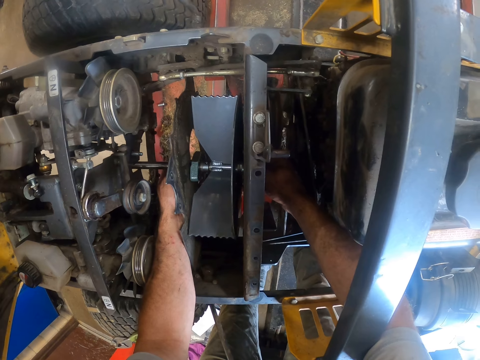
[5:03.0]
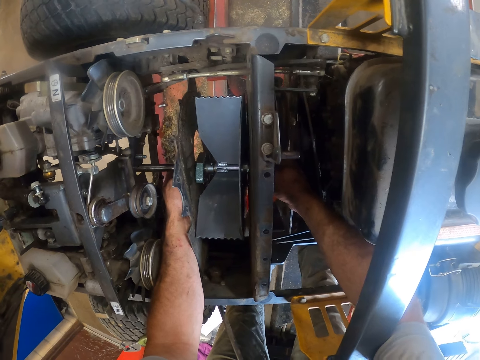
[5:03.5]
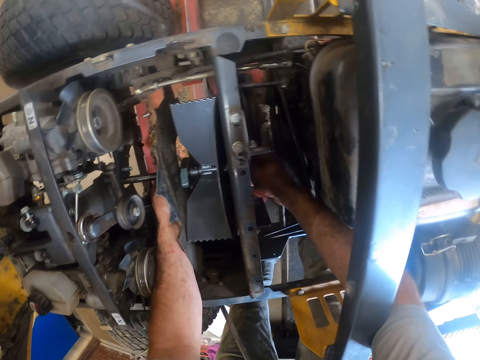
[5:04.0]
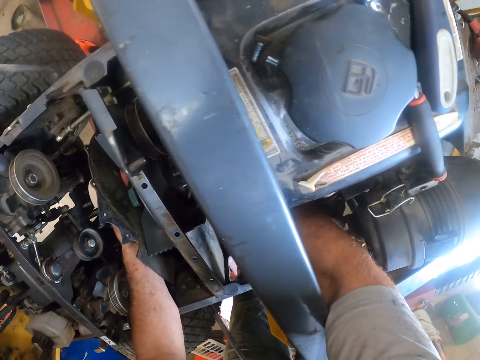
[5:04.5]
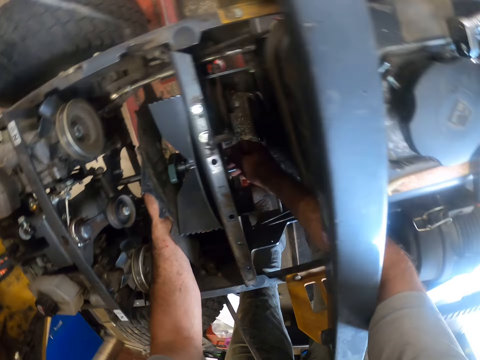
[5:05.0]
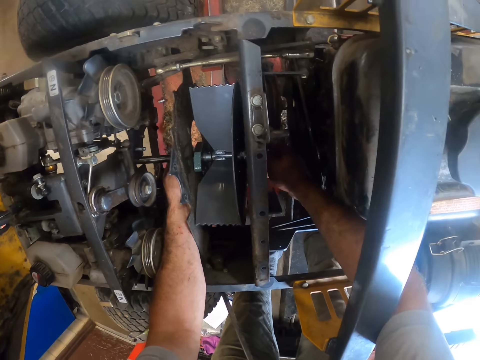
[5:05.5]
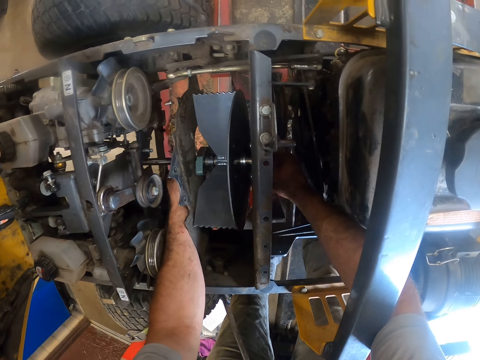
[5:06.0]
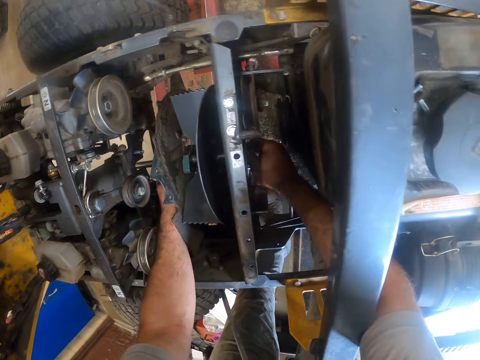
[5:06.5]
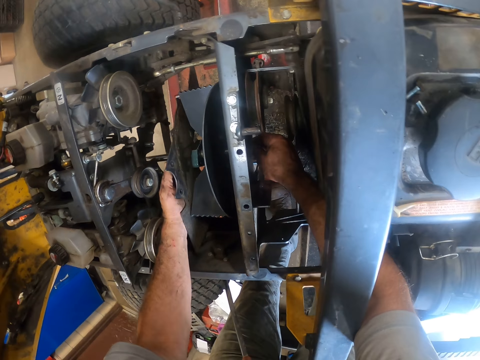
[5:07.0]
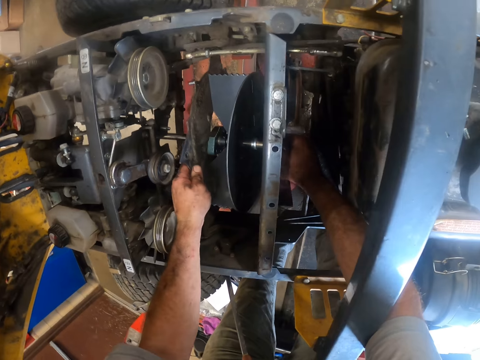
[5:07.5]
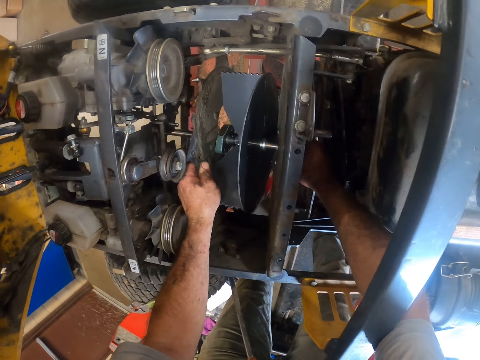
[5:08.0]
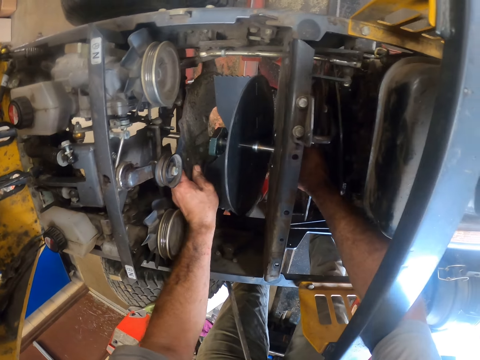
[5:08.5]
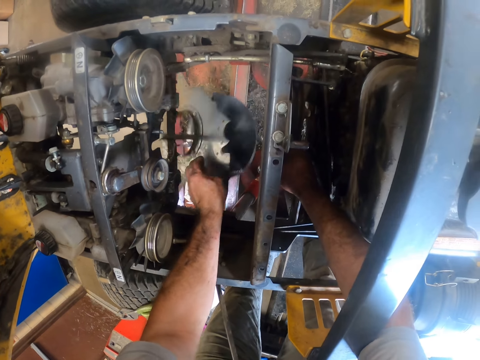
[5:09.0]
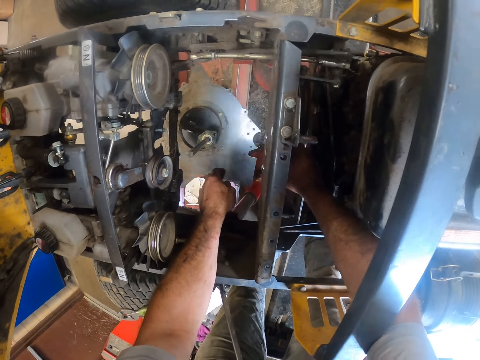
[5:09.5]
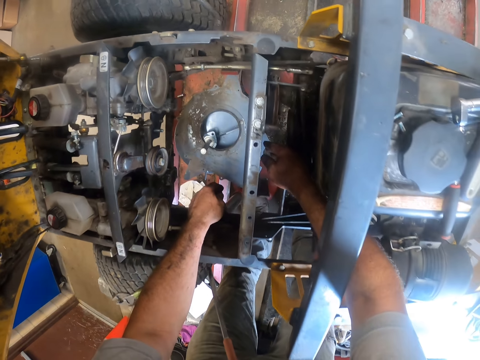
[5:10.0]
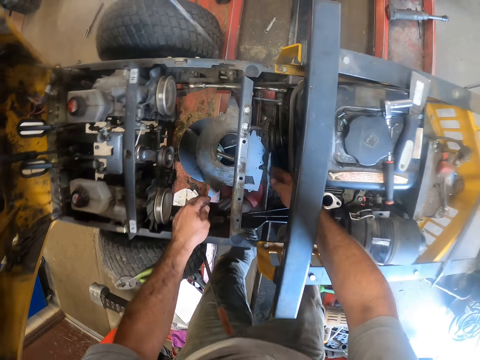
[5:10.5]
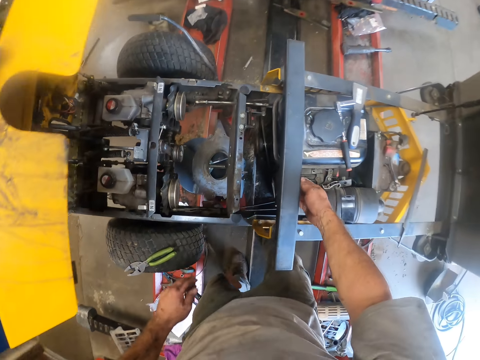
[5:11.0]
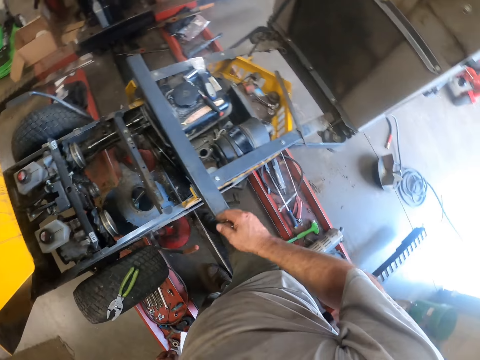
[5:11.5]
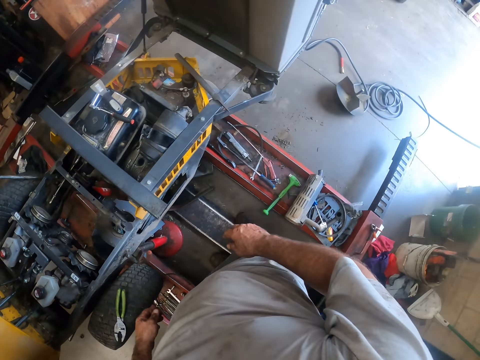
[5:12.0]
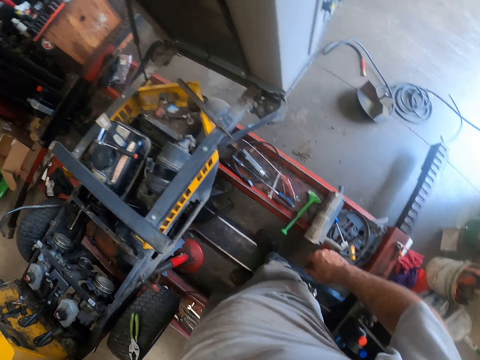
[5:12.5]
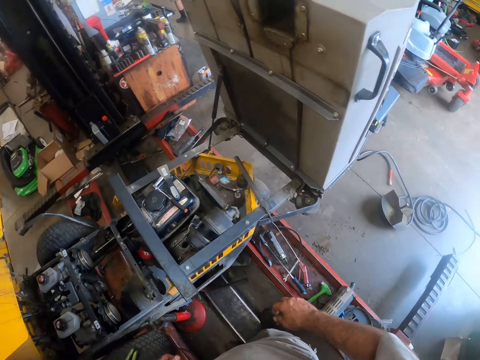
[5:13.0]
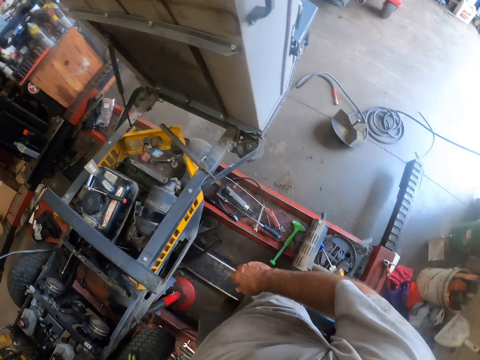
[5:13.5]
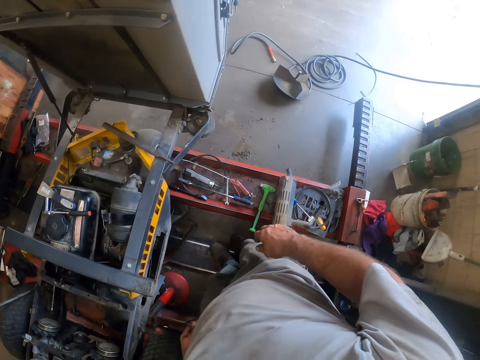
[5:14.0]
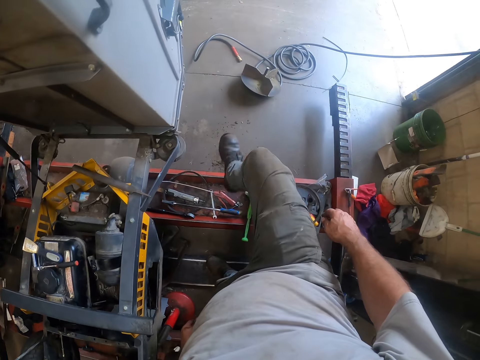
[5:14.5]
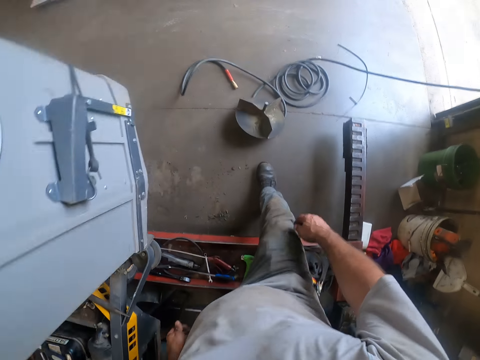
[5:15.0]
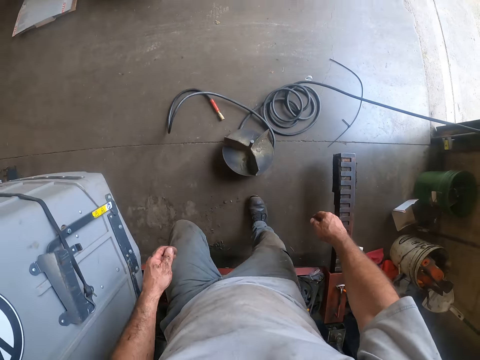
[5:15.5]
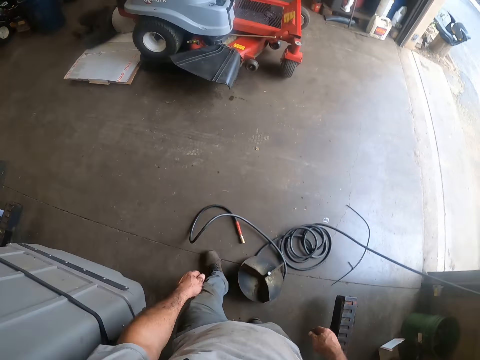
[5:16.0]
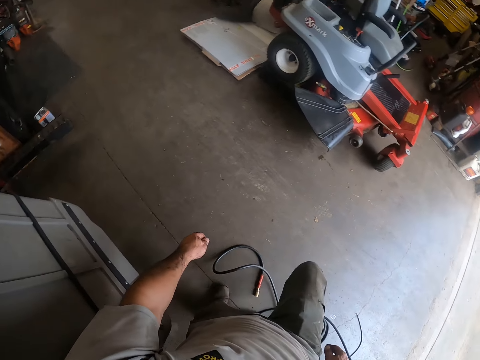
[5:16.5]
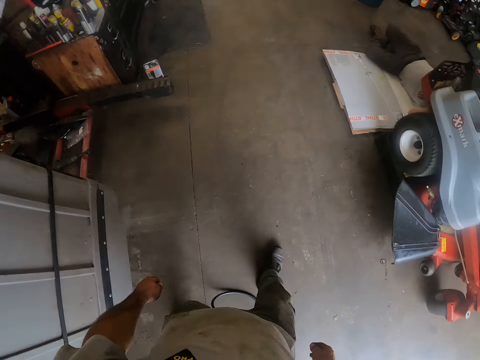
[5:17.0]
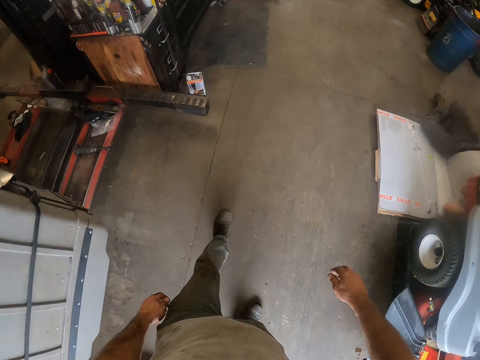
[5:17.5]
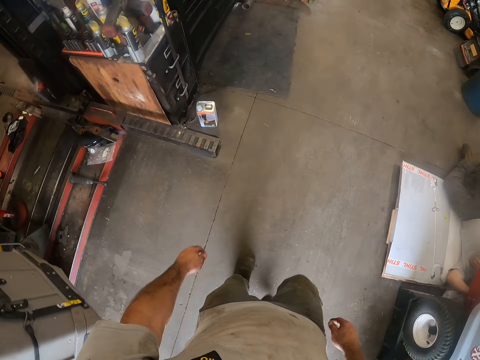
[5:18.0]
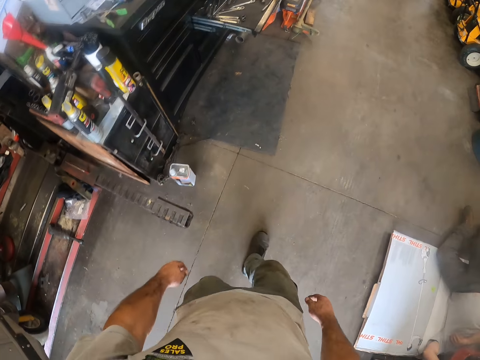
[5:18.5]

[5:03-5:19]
The camera wearer disconnects the blade from the lawnmower with his left hand. He drops the fan down. He walks inside the workshop.

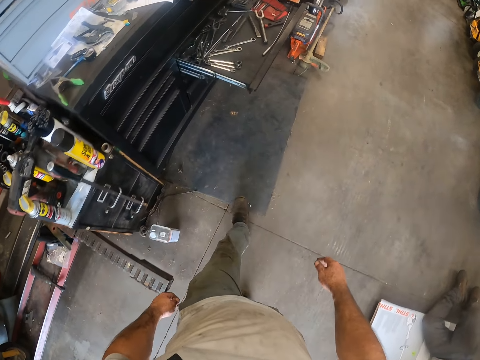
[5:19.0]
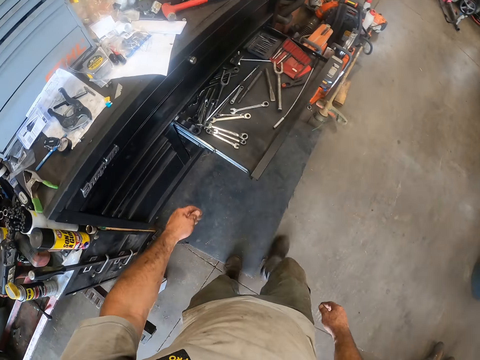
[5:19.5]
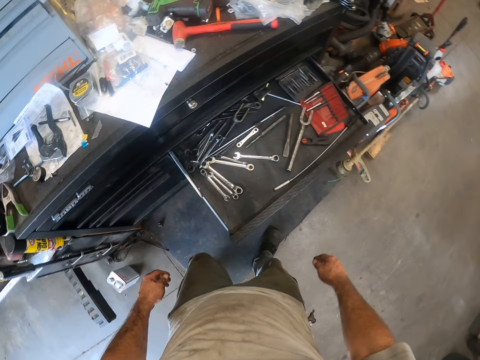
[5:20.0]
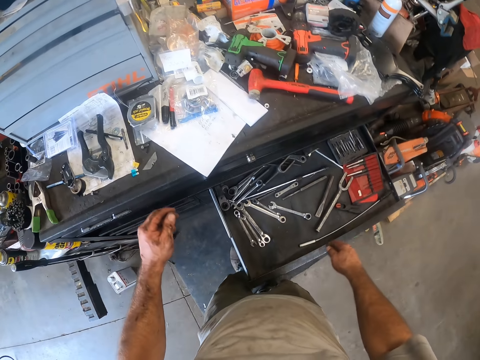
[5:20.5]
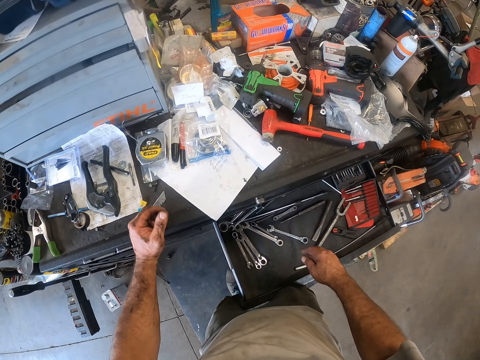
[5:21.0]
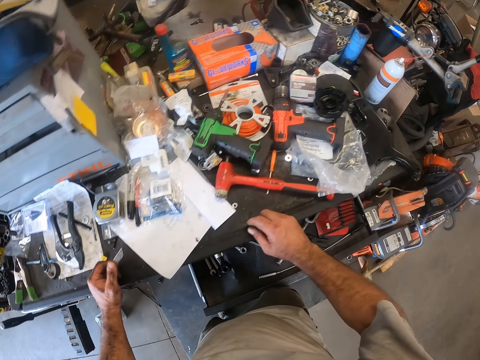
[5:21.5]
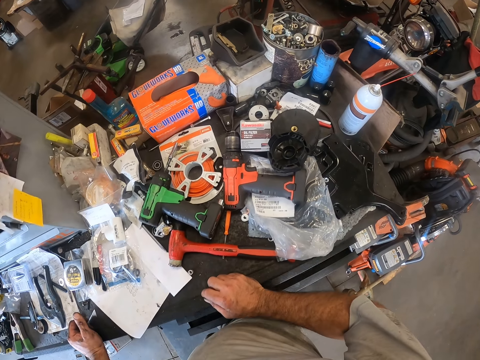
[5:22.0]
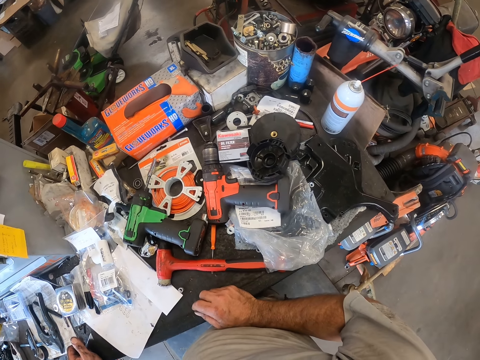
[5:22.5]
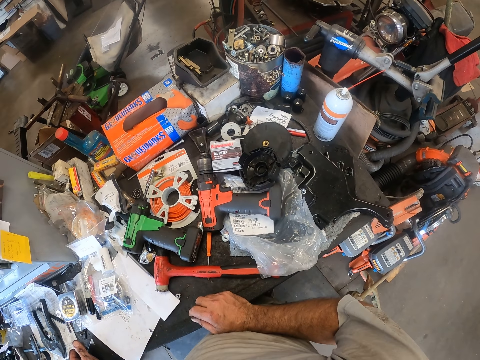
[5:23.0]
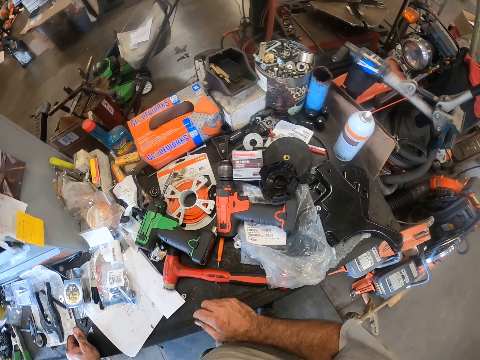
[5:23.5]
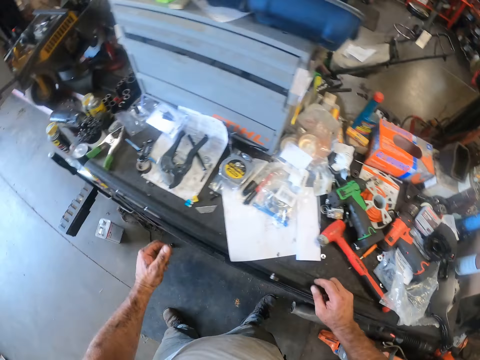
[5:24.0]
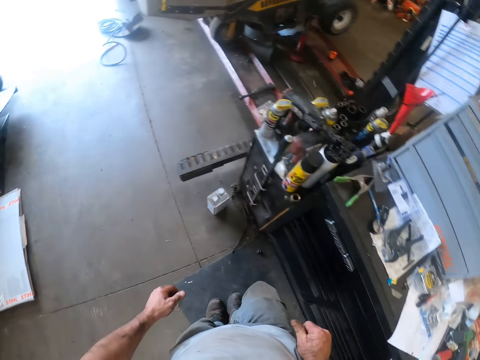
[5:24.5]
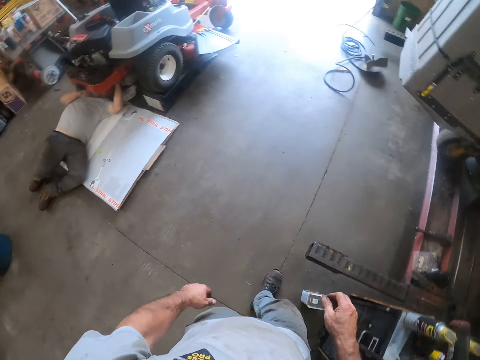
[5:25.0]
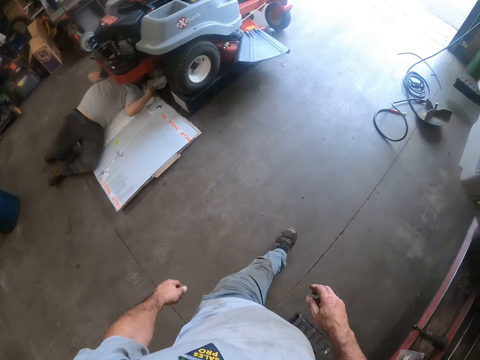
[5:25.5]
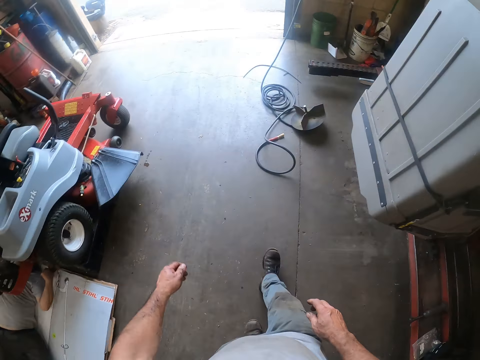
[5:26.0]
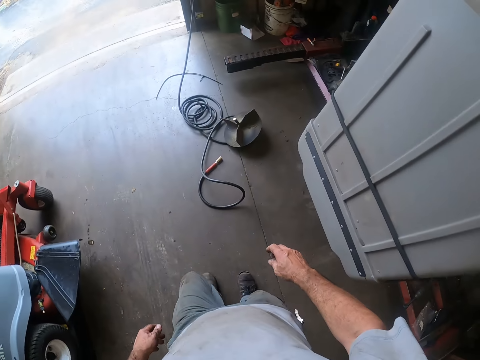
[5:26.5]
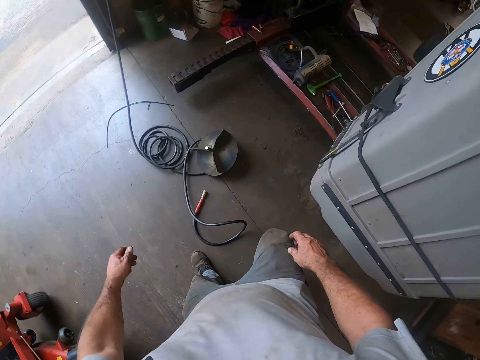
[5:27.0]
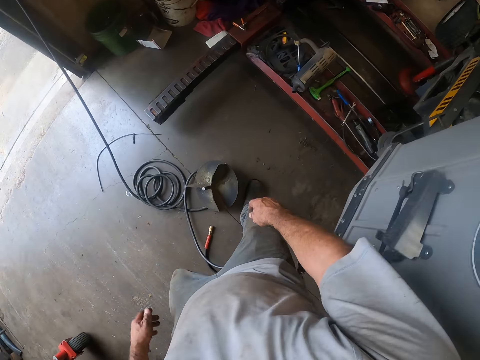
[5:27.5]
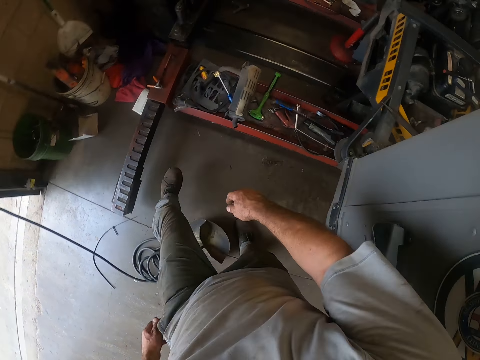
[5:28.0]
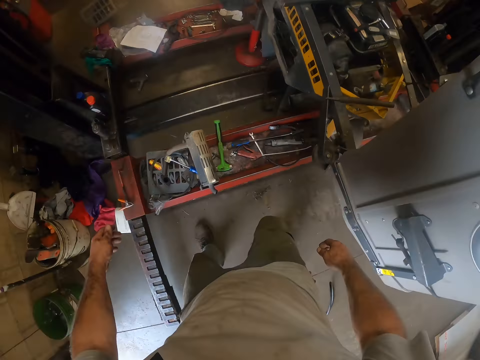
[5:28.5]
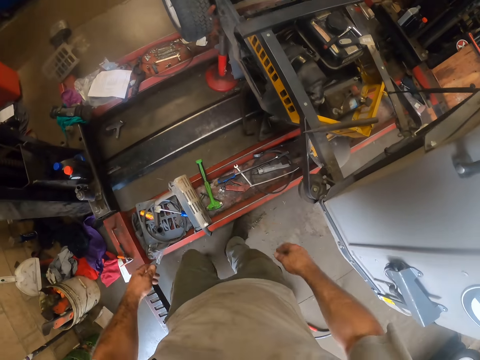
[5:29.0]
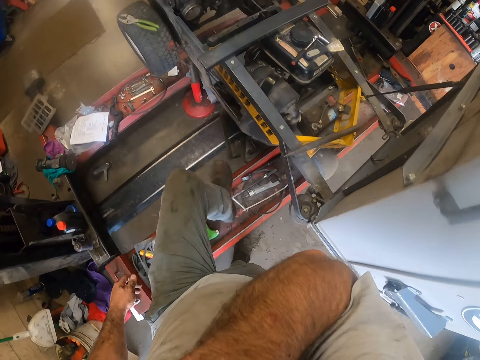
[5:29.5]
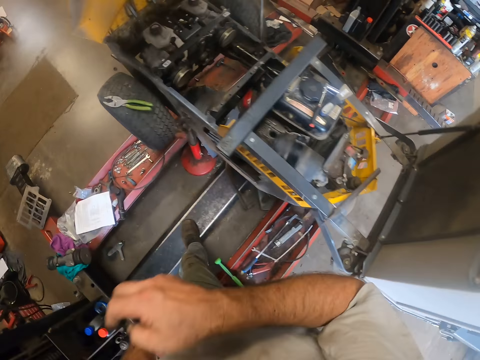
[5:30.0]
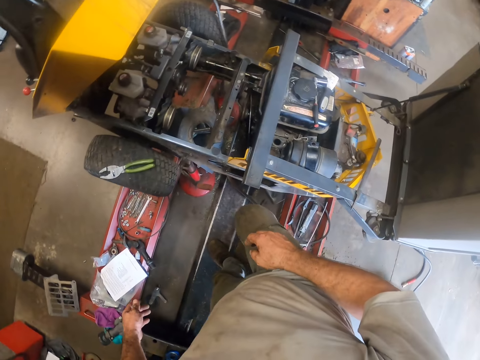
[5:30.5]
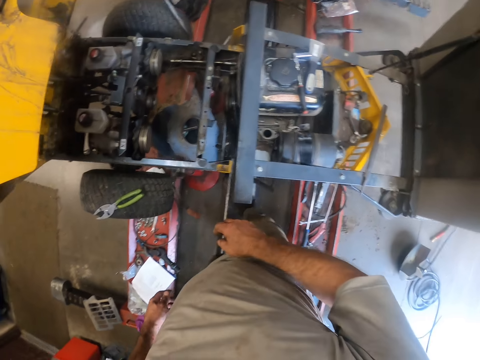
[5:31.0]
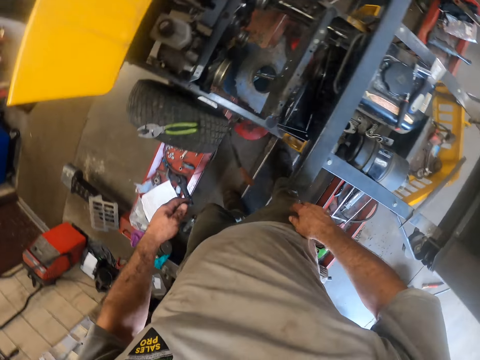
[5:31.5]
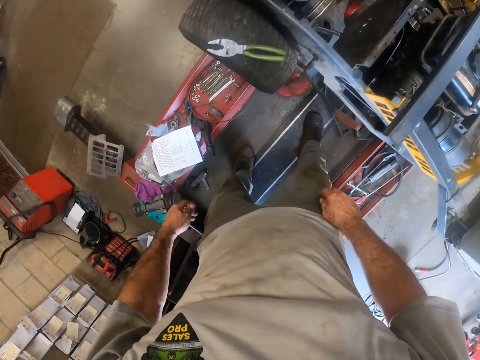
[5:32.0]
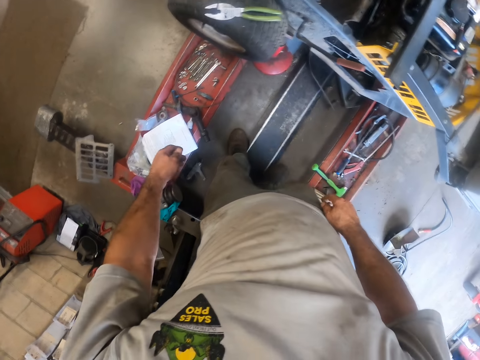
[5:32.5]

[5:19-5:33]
The camera wearer closes the drawer with his thigh. He removes both his hands from the working table. He walks inside the workshop. He touches his face with his right hand.
